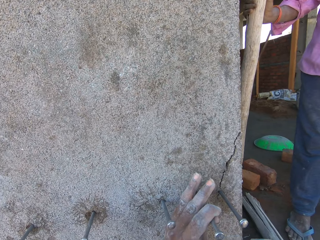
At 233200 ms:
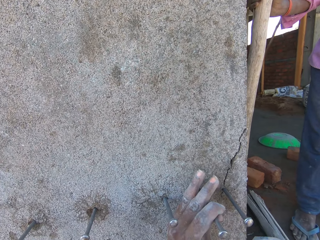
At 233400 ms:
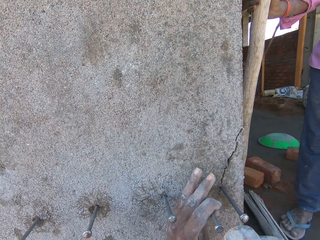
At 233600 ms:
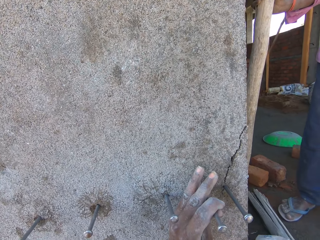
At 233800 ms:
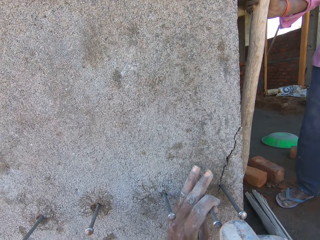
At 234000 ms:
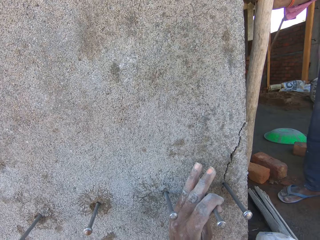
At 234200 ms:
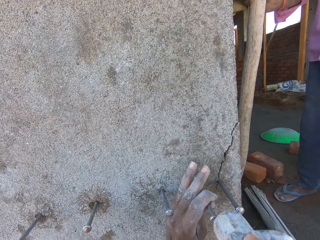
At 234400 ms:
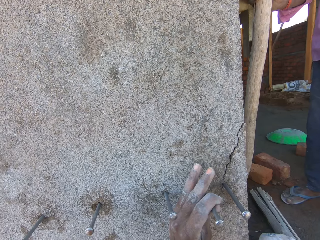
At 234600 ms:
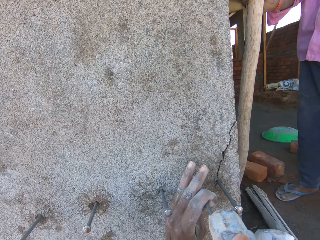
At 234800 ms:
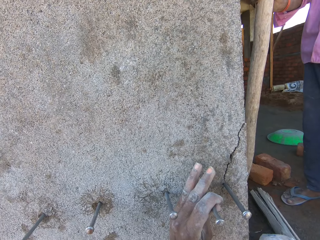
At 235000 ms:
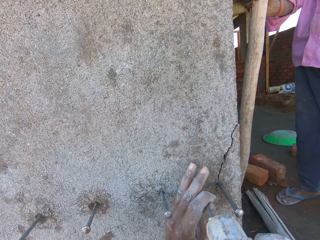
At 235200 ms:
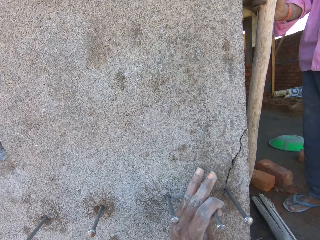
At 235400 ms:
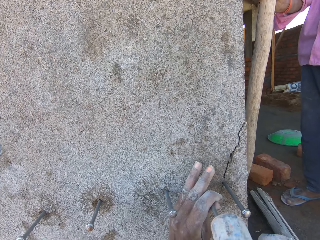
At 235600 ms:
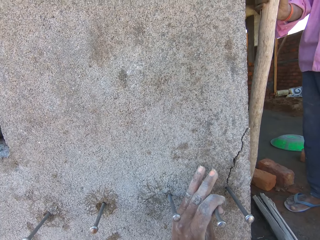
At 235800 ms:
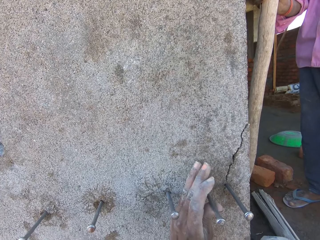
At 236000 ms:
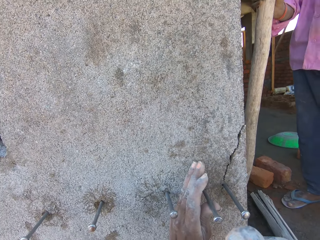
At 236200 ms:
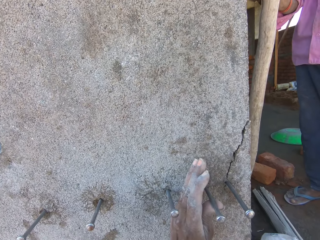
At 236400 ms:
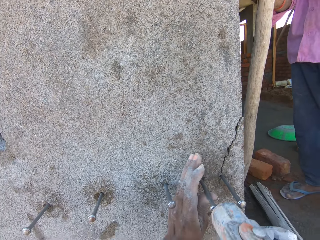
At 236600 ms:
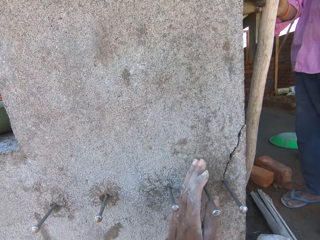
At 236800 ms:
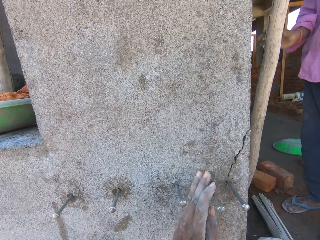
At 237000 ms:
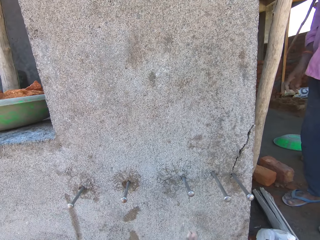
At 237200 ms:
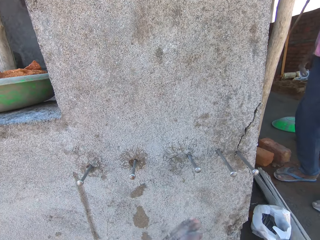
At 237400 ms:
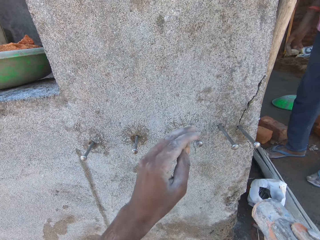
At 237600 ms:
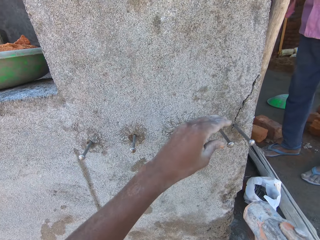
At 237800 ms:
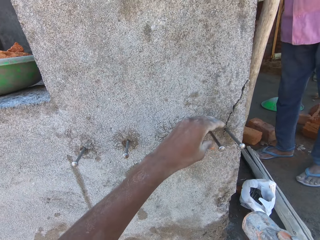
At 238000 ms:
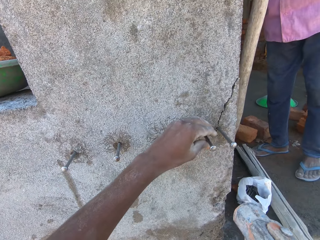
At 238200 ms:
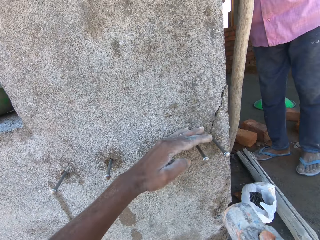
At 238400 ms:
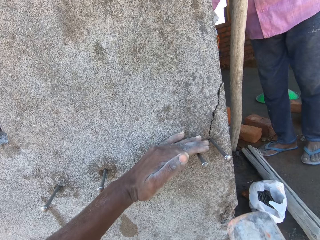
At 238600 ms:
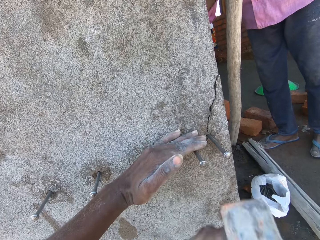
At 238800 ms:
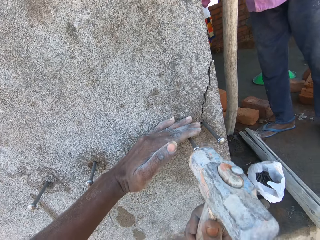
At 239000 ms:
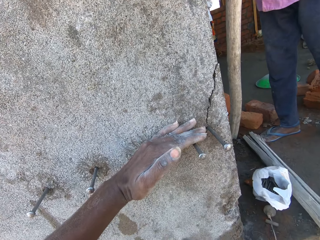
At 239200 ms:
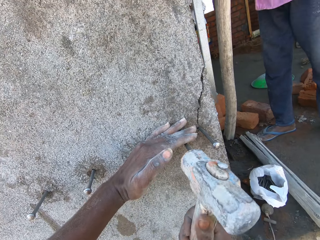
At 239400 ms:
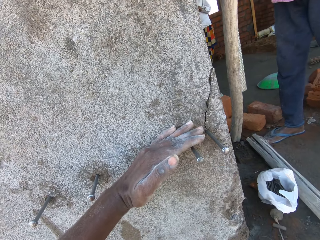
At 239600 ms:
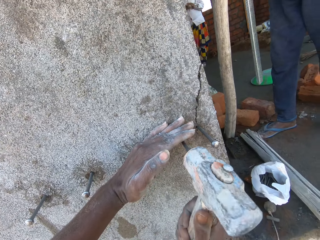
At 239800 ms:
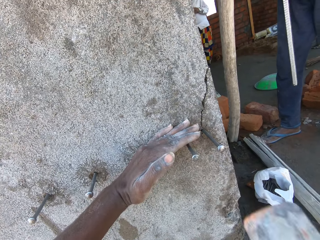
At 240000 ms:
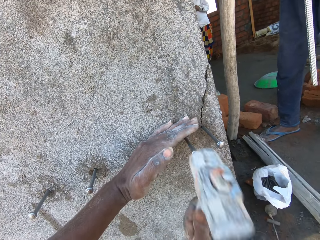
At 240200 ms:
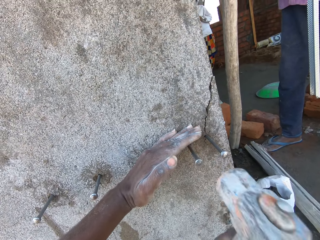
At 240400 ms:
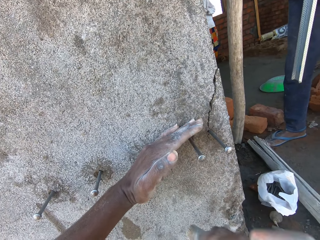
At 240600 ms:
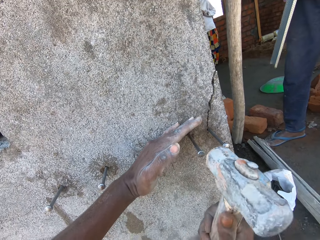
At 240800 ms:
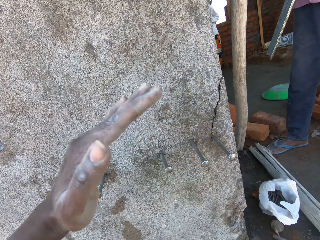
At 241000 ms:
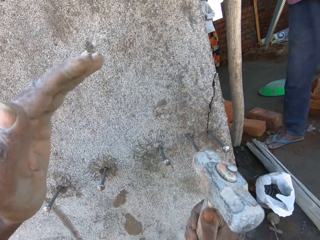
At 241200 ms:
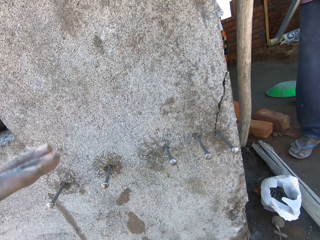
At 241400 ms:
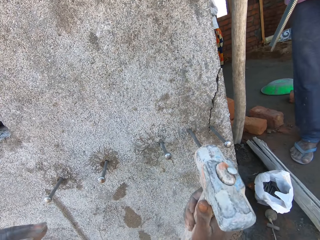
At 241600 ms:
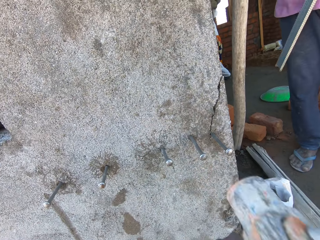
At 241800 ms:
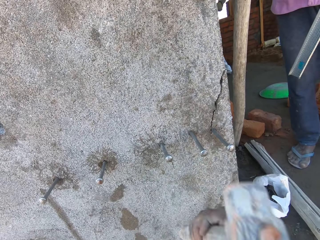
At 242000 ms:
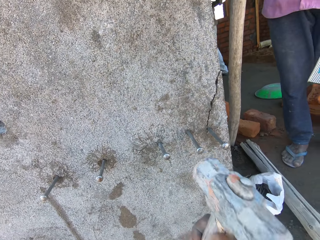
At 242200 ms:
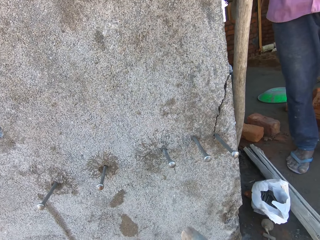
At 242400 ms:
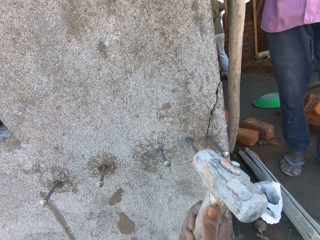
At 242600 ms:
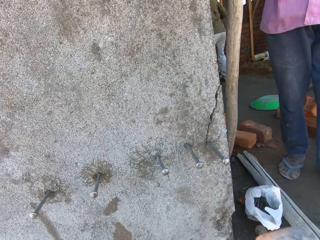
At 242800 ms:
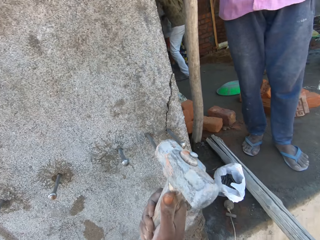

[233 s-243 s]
The camera wearer hits the nail with the hammer. He places his left hand on the nail in the concrete wall. He hits the nail in the concrete wall with the hammer in his right hand. A man picks the metal rod from the concrete wall with his right hand. The man passes the metal rod from his right hand to his left hand.

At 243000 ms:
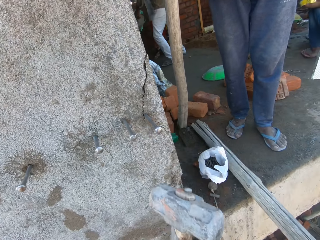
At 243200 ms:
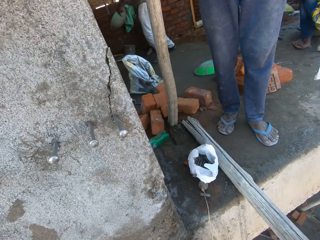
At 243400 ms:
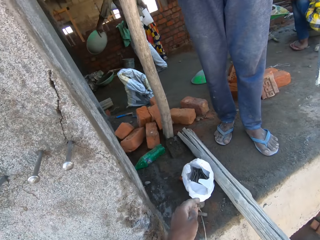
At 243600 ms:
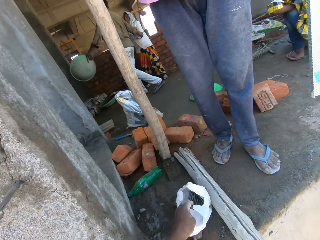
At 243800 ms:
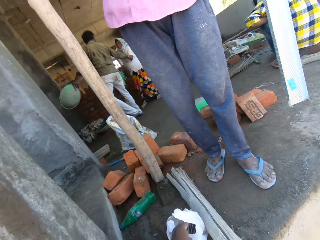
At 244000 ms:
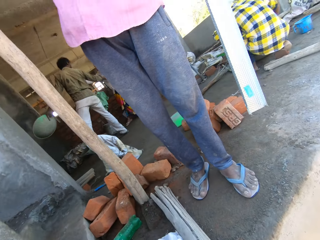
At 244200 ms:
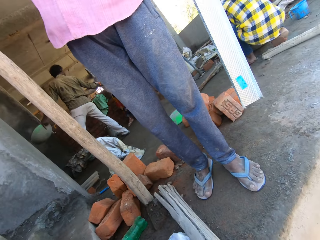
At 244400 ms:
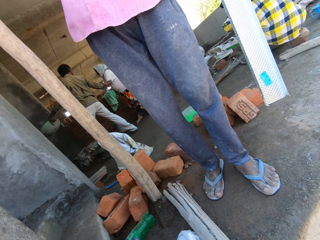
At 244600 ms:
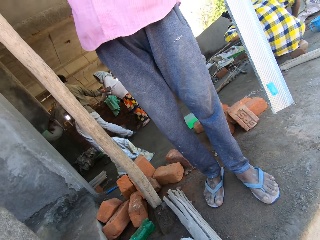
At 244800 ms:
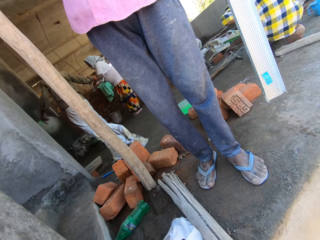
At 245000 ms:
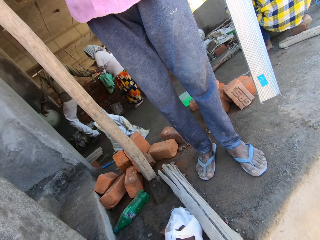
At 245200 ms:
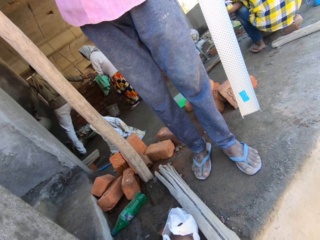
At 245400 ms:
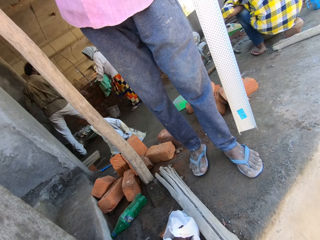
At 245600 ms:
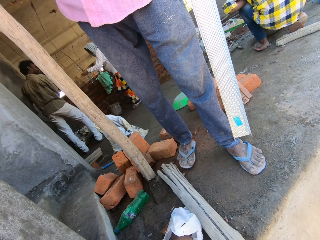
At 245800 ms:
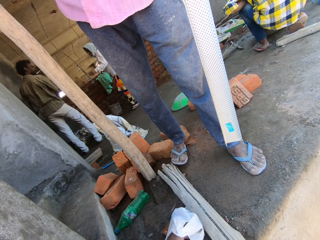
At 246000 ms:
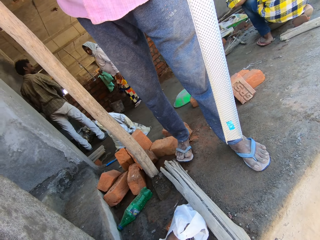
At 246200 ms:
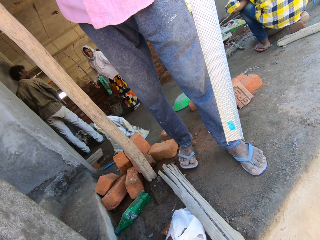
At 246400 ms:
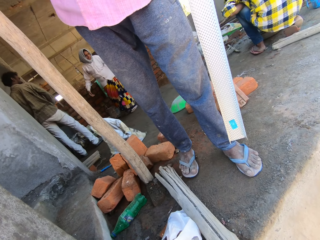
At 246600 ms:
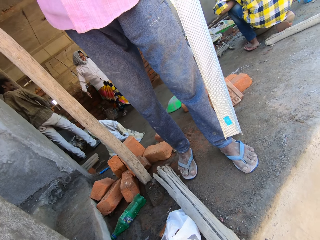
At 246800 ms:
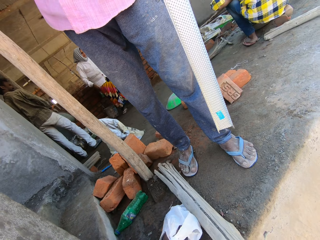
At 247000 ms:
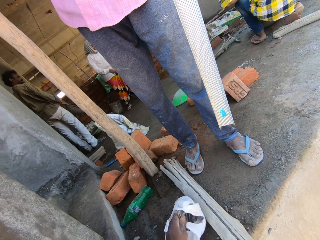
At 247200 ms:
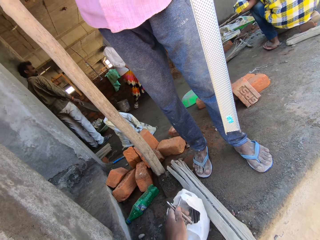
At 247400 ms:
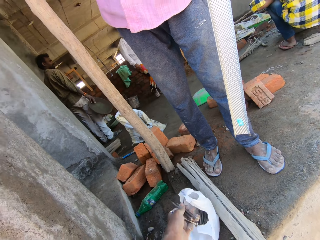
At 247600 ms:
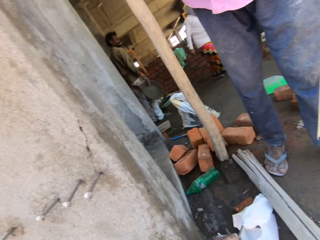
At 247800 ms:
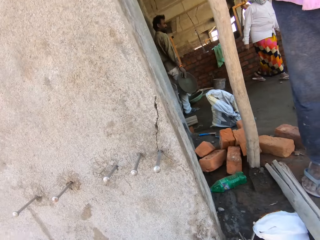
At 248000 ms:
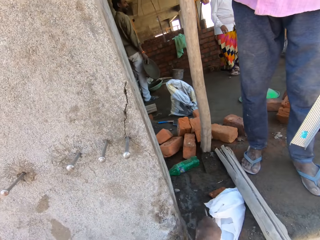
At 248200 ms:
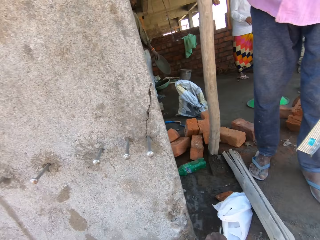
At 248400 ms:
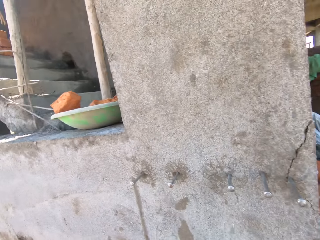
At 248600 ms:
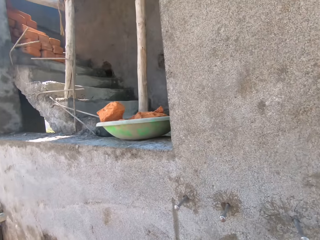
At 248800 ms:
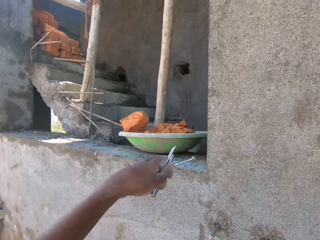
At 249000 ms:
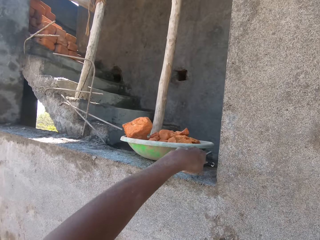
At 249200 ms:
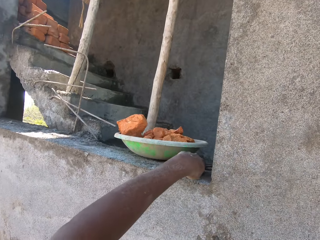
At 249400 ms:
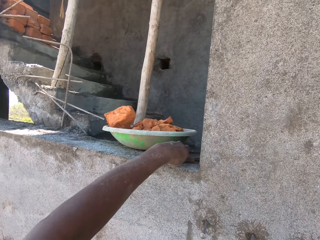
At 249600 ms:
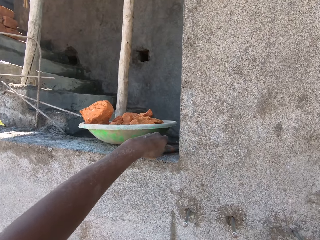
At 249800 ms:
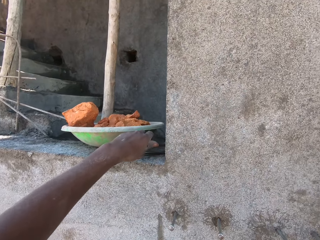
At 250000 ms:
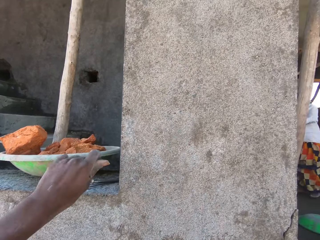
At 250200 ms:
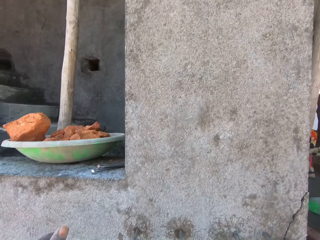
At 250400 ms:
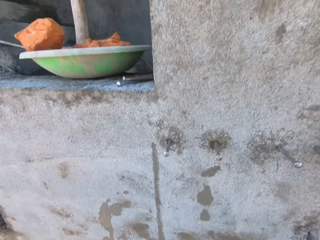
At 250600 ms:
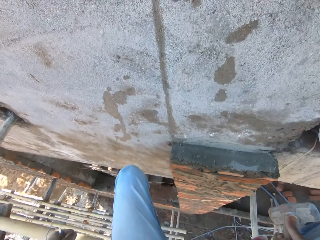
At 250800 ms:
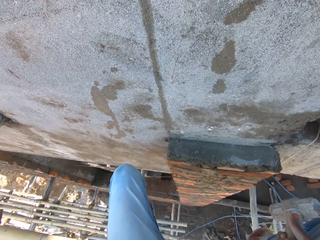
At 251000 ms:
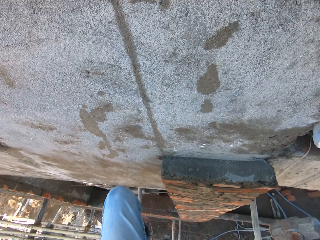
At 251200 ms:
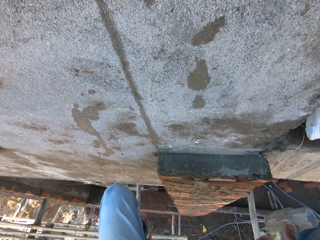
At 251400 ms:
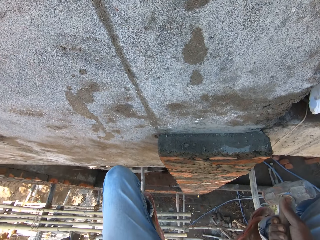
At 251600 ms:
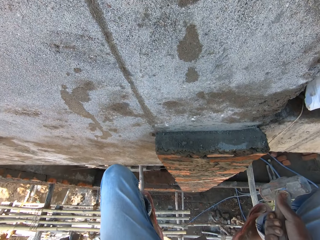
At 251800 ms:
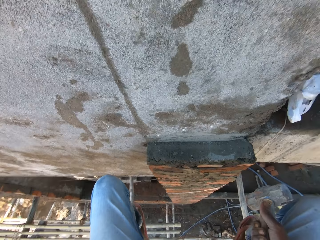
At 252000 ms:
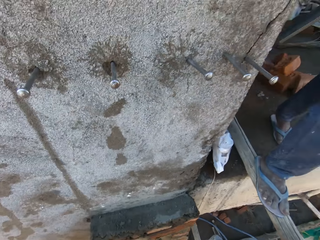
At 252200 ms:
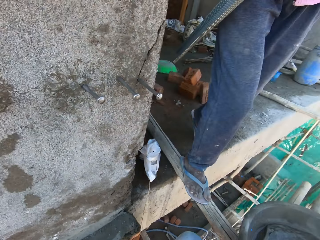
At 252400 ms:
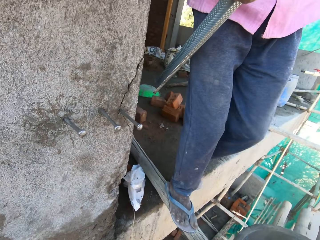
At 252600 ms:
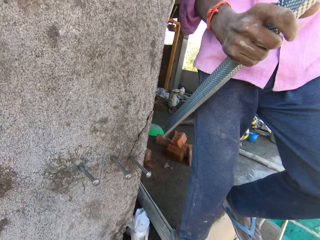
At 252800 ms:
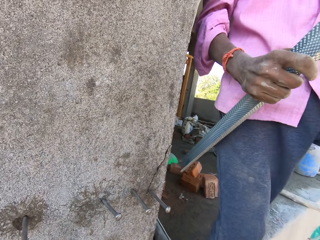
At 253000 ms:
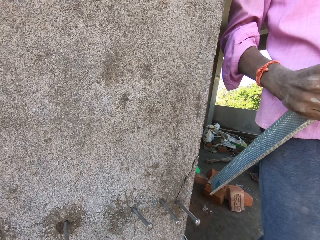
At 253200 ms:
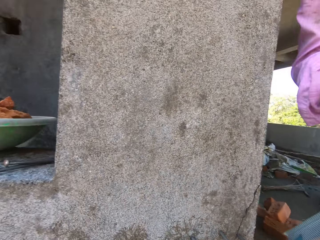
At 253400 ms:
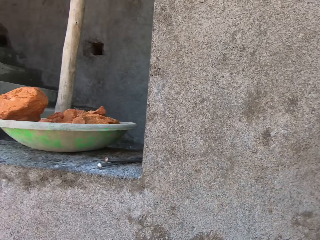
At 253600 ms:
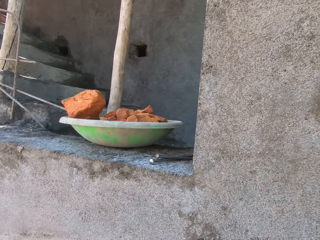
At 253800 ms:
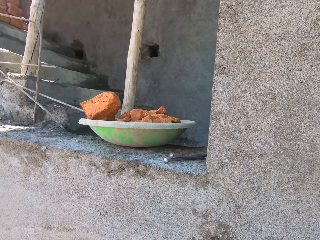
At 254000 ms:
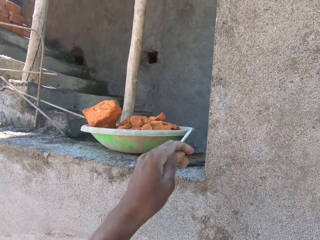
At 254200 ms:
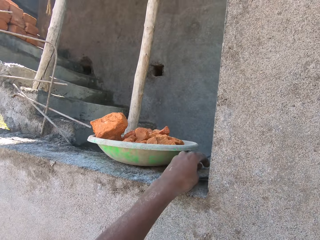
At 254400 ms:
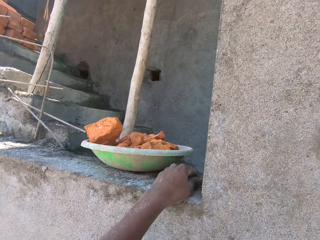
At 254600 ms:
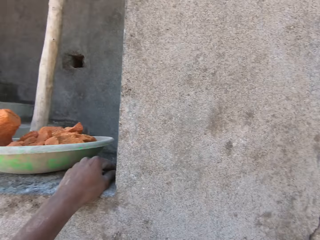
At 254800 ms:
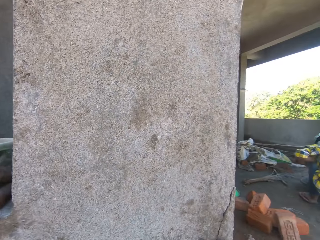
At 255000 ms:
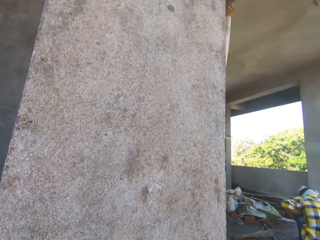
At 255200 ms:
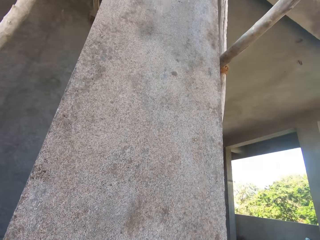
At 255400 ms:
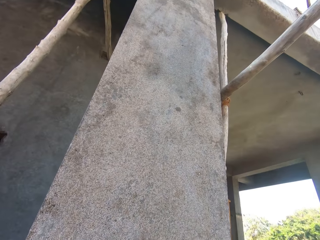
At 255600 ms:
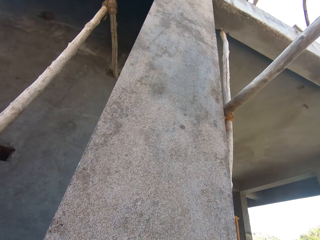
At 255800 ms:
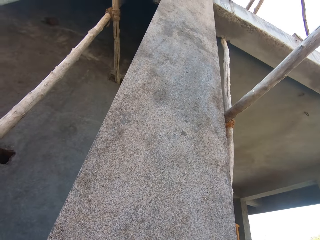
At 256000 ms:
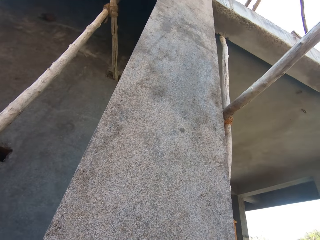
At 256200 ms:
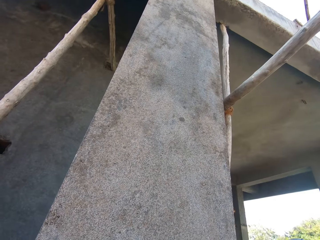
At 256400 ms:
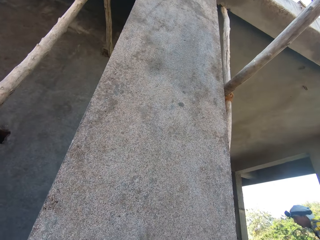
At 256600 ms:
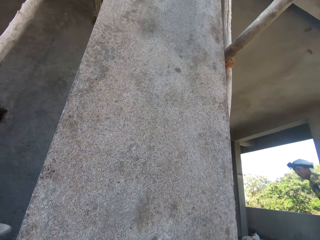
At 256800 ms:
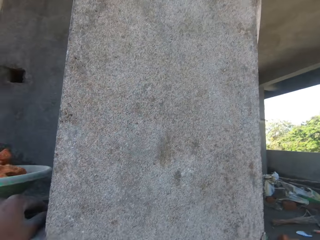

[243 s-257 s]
A man holds a bowl with his left hand. The man converses with a woman. The man pulls the woman's left arm with his right hand. The camera wearer picks some nails from the polybag with his left hand. The man passes the bowl from his left hand to his right hand. The camera wearer drops the nails on the floor with his left hand. He drops a nail on the floor with his left hand.
